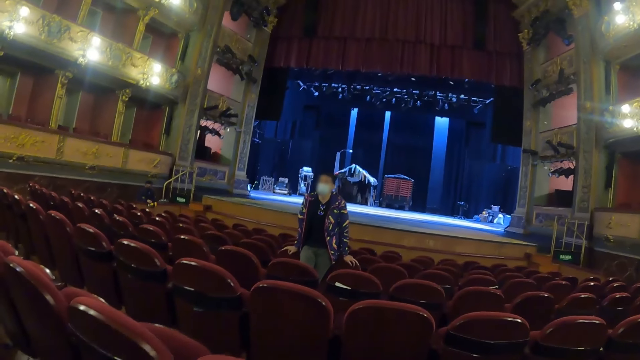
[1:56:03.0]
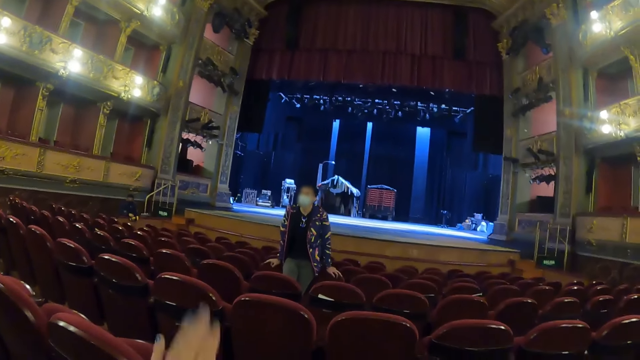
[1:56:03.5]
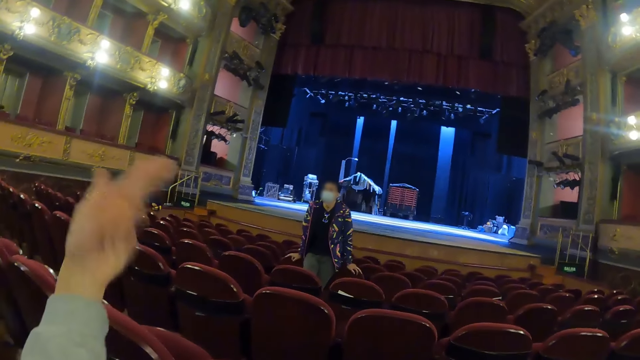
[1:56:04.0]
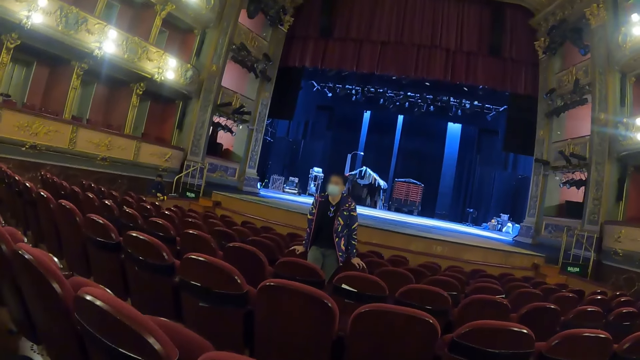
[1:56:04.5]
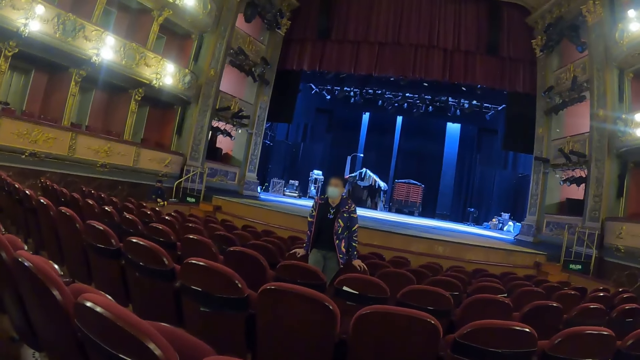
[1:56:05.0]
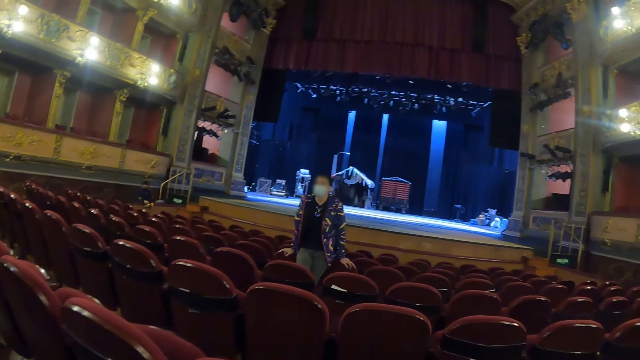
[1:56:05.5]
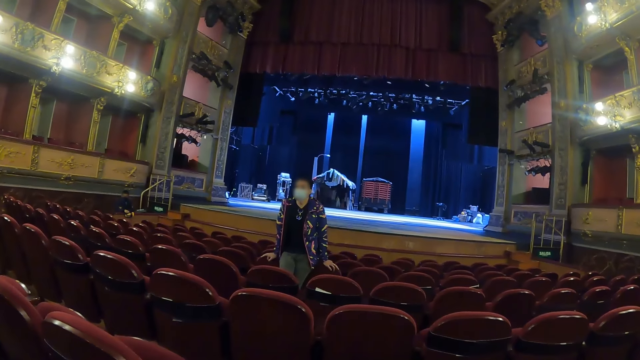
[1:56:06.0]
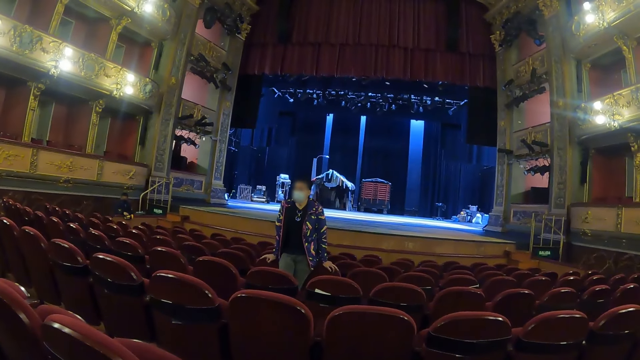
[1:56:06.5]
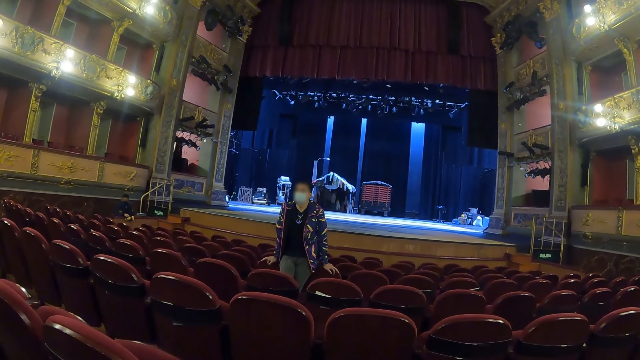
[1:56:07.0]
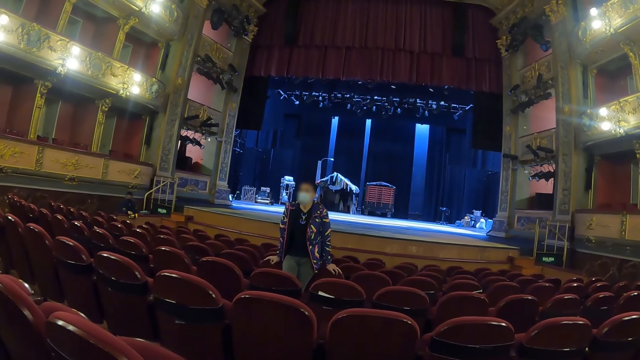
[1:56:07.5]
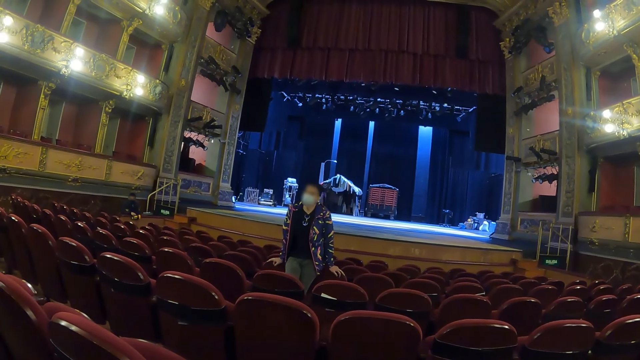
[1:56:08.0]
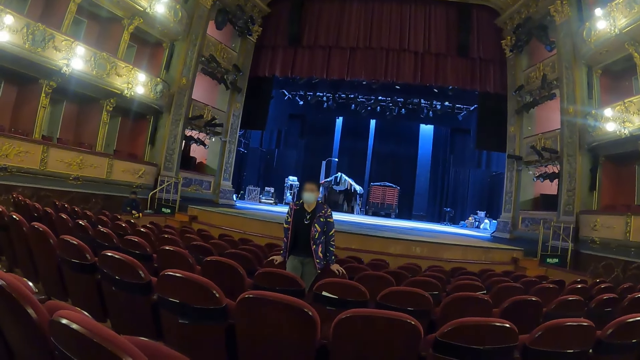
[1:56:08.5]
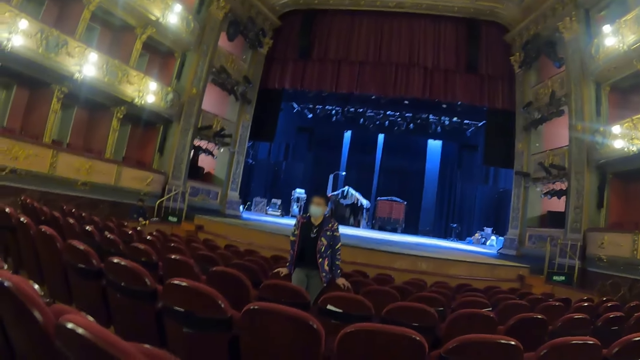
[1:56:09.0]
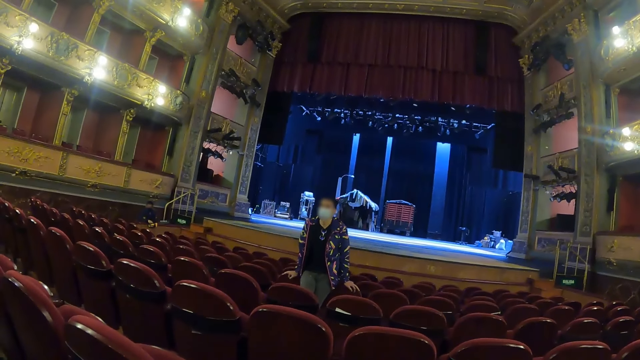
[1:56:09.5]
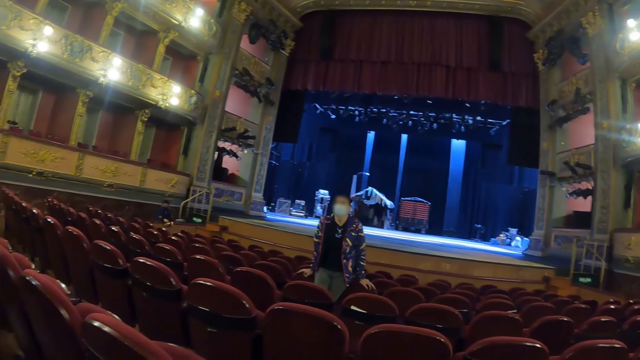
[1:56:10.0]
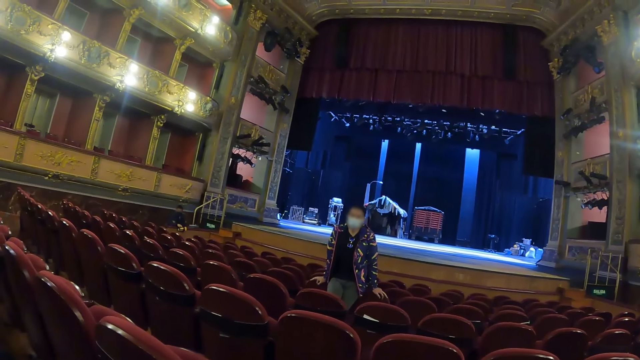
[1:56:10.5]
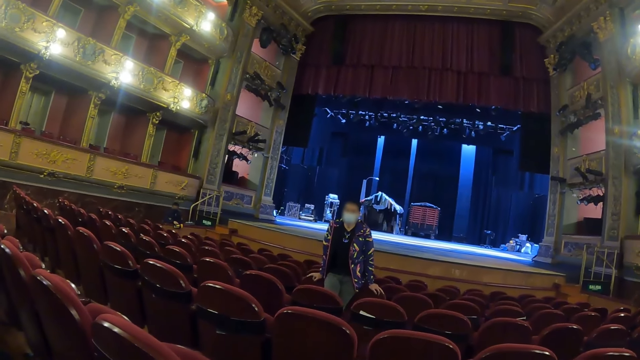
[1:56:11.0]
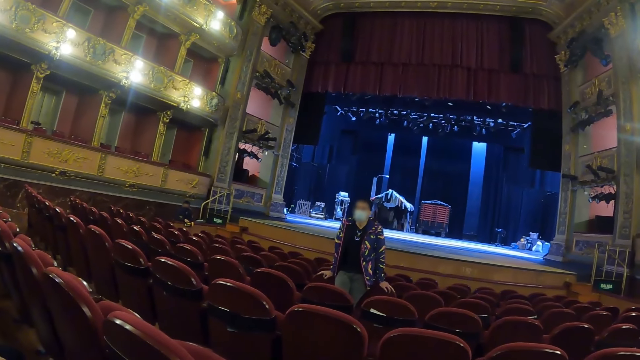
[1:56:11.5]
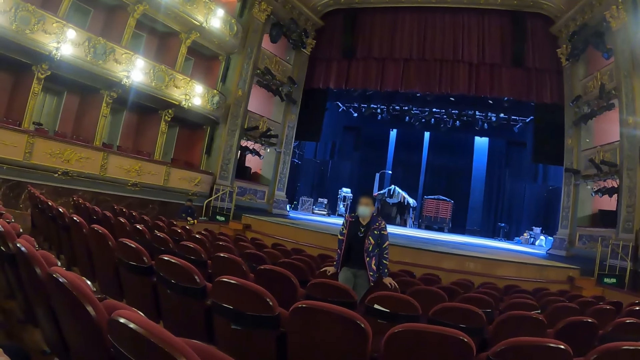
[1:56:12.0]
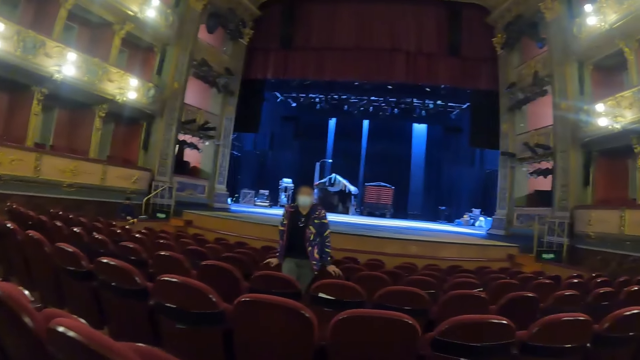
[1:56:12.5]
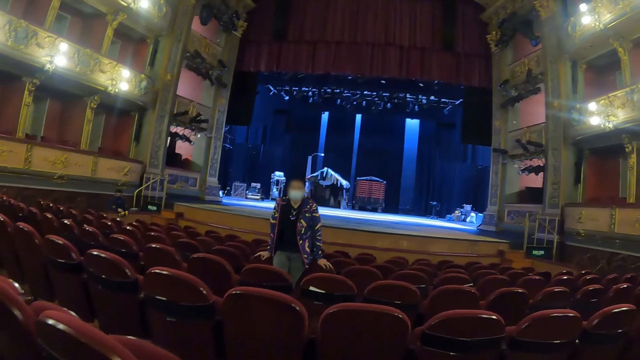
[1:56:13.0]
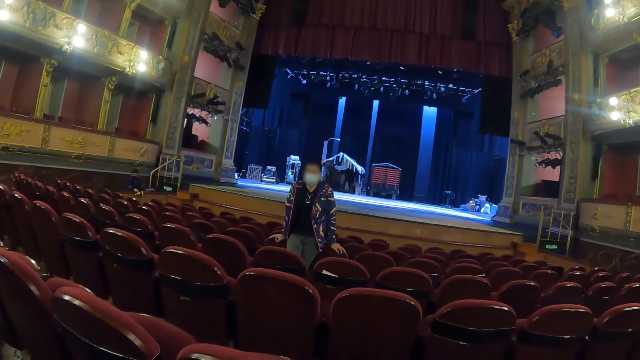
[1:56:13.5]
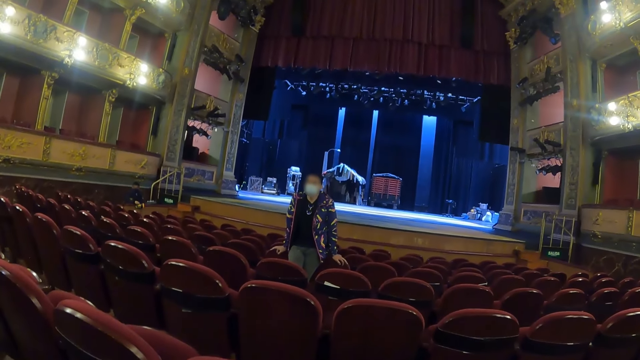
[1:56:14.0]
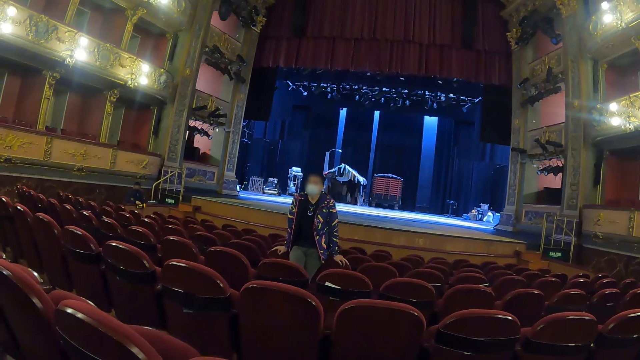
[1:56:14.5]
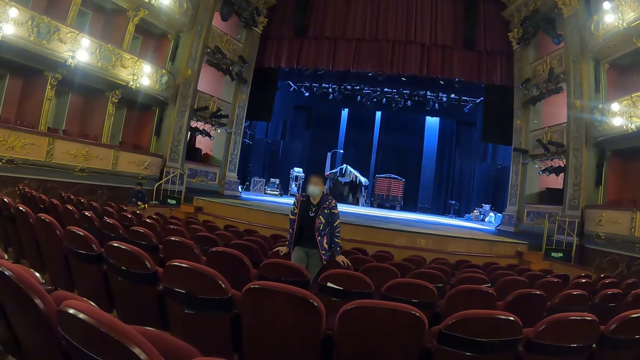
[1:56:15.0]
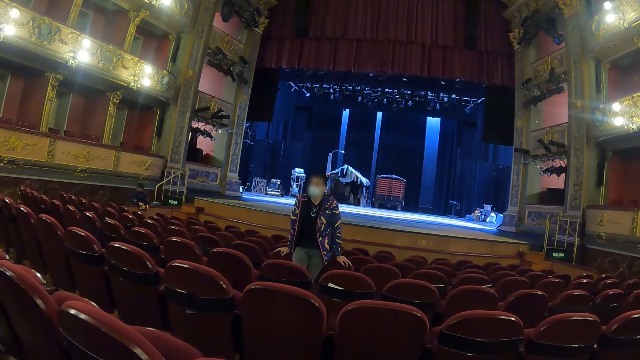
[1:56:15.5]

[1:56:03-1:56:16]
The camera wearer raises the hand. They look around the theater. A man speaks. The camera wearer looks around the theater.

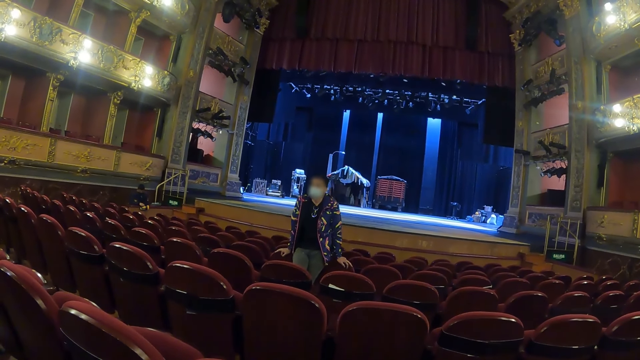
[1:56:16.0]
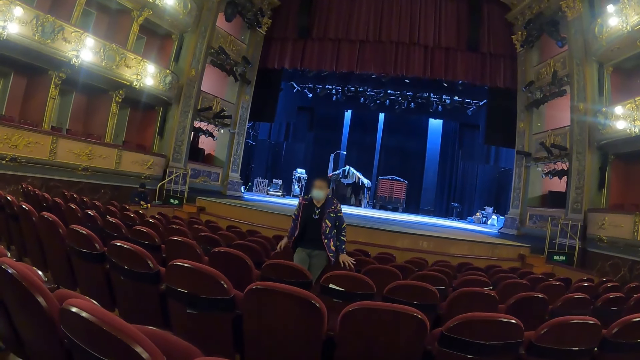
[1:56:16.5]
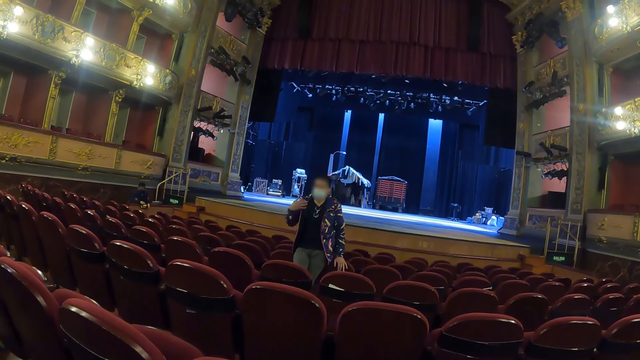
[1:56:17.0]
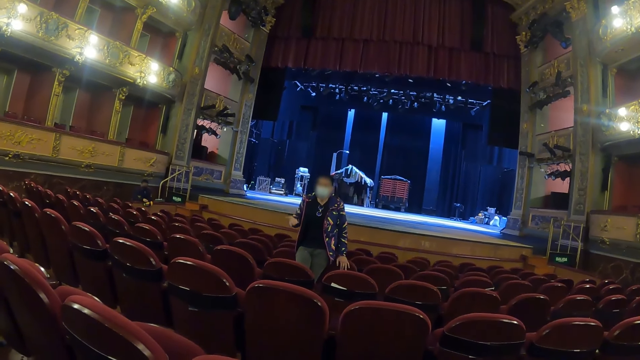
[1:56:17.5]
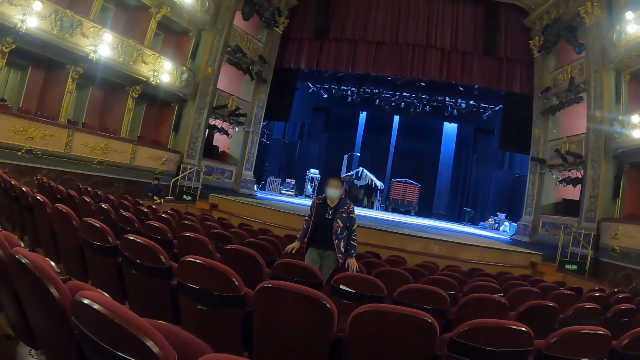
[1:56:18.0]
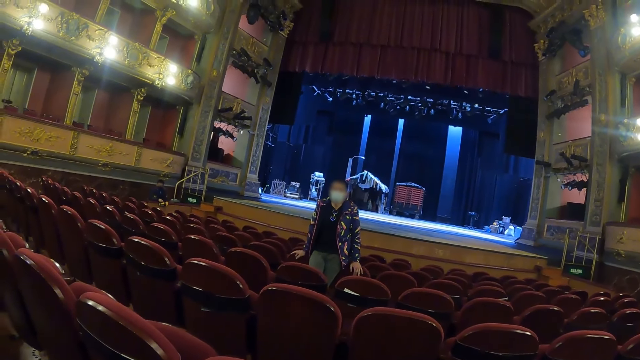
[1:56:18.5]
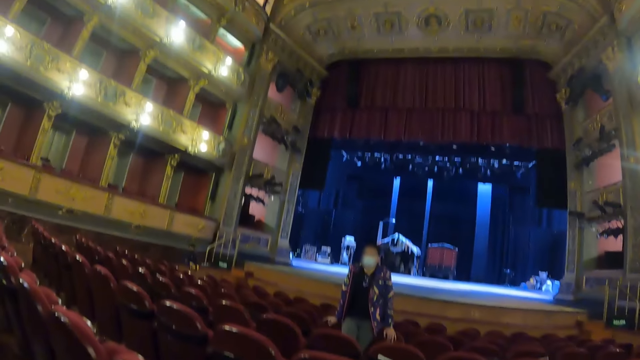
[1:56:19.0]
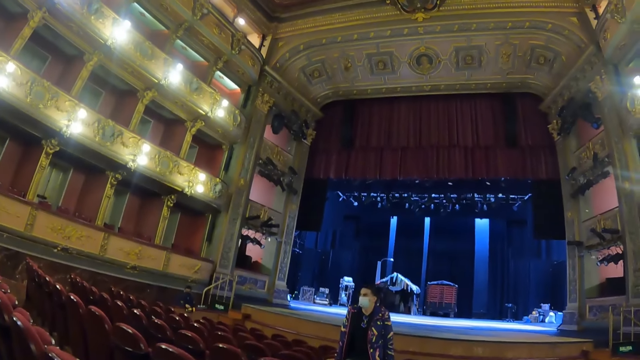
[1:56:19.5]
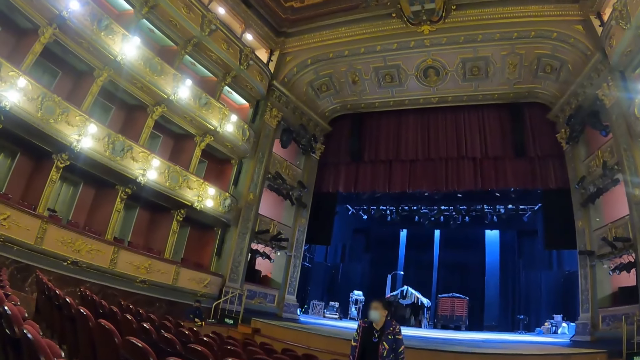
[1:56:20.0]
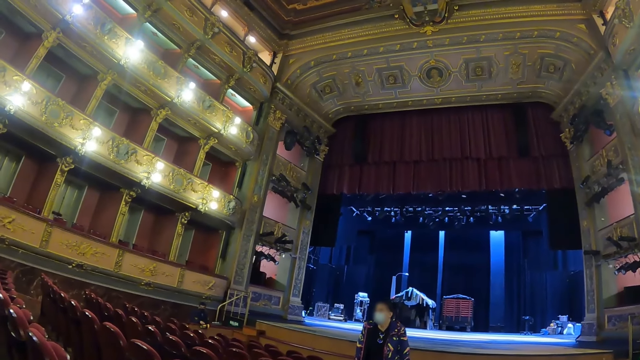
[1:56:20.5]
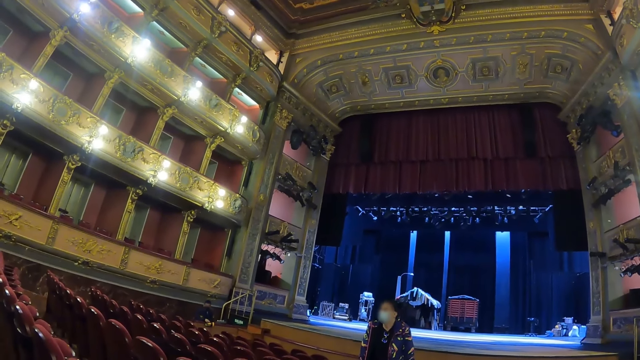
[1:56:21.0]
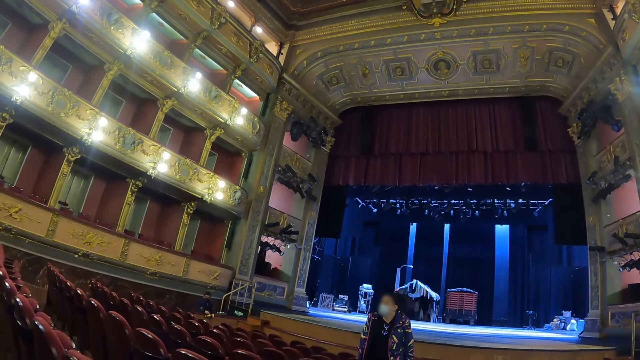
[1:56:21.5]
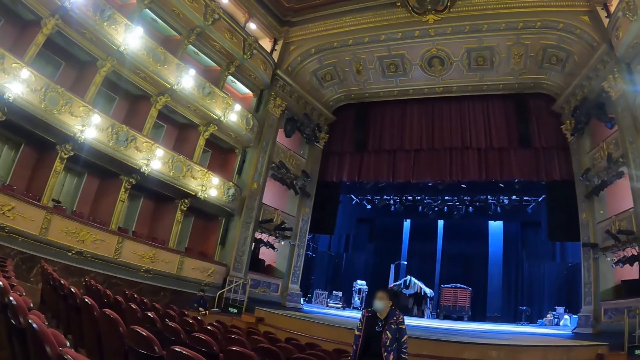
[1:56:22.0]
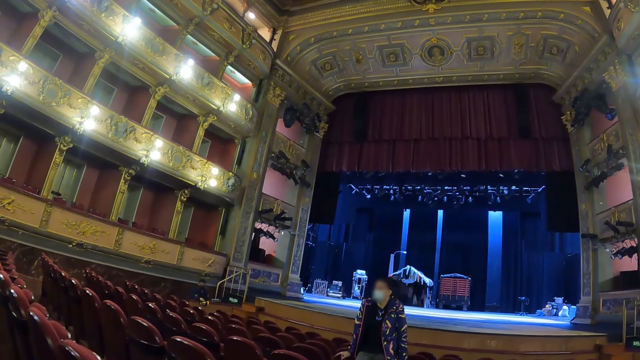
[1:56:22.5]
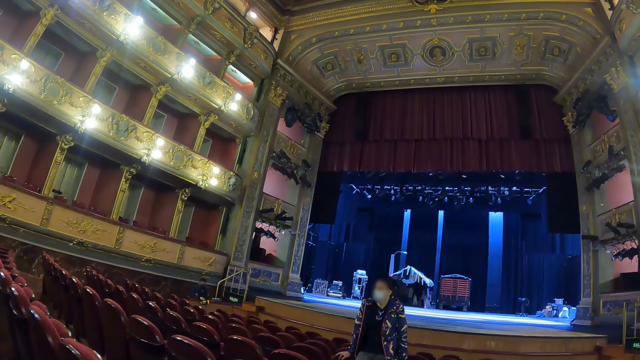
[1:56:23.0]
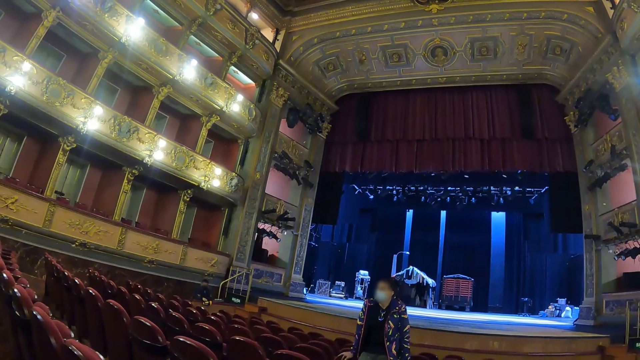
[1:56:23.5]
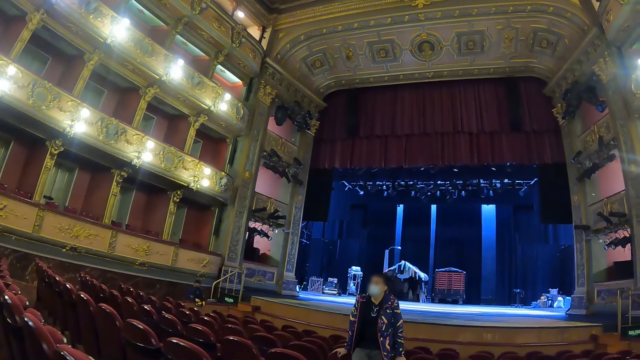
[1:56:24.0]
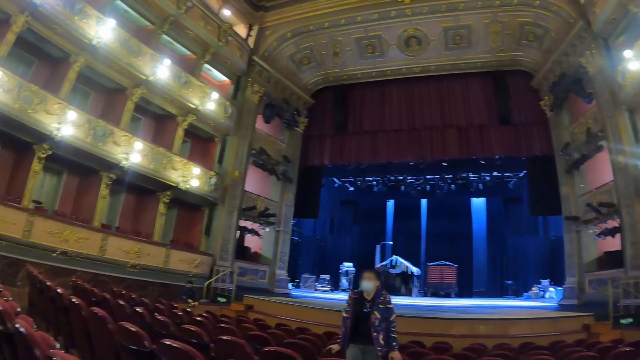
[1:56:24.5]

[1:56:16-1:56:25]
A man speaks. The camera wearer moves the right hand. They look around the theater.
